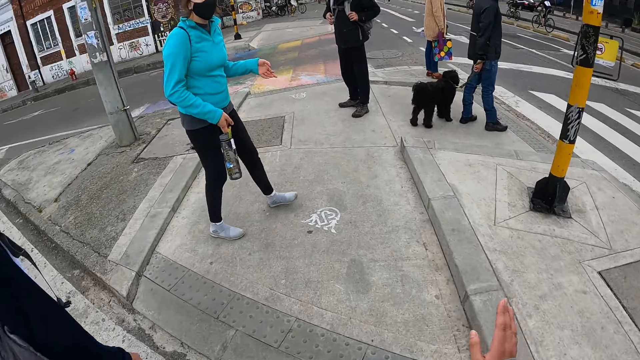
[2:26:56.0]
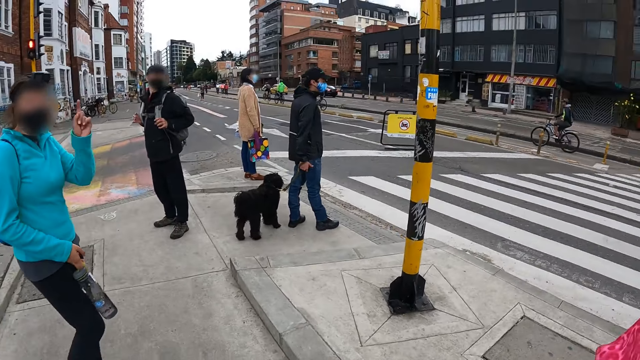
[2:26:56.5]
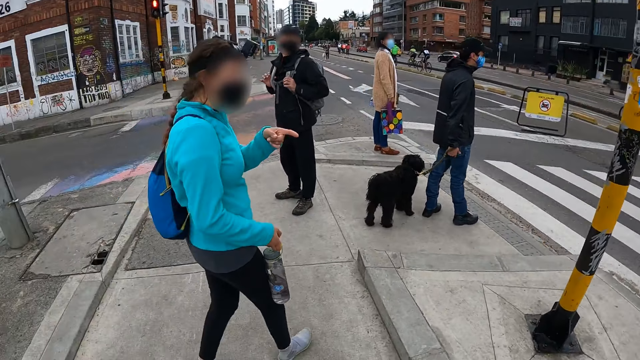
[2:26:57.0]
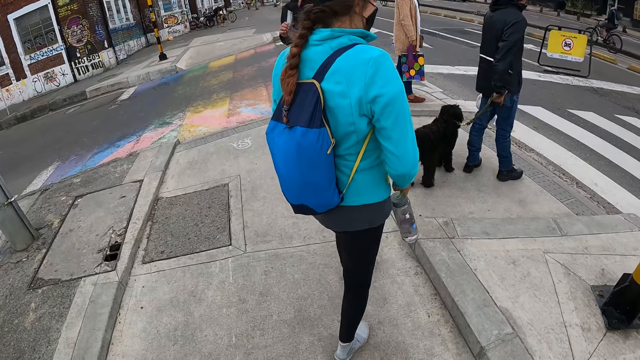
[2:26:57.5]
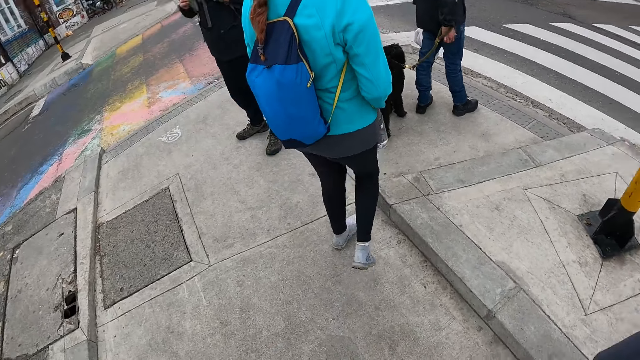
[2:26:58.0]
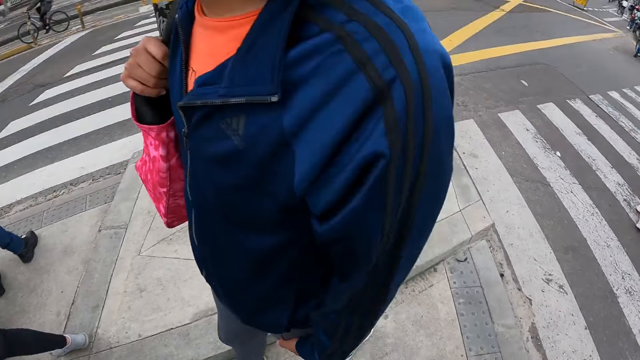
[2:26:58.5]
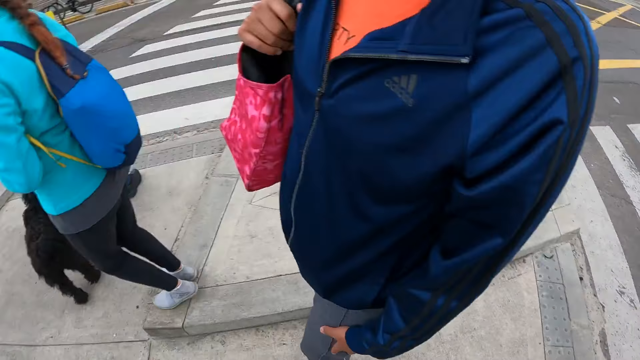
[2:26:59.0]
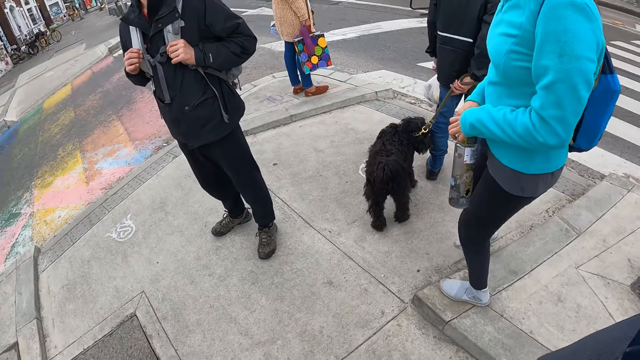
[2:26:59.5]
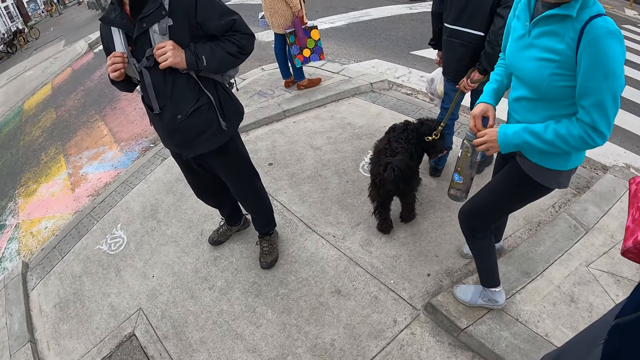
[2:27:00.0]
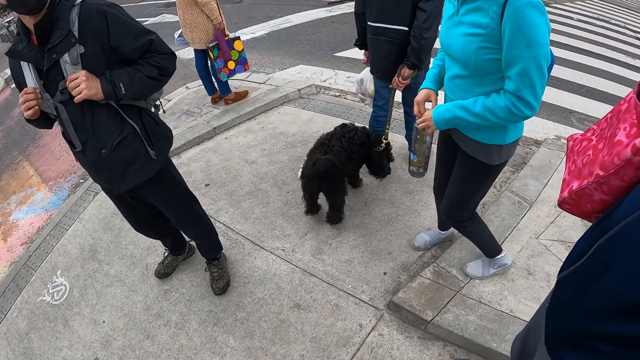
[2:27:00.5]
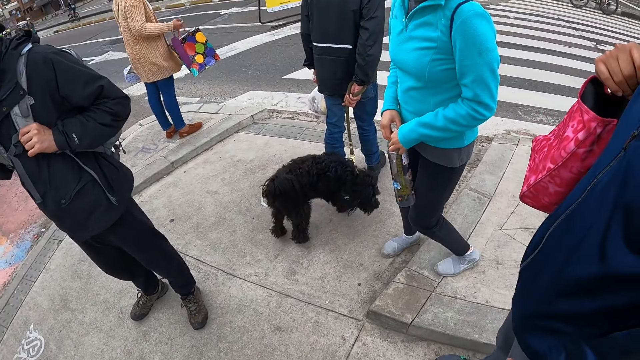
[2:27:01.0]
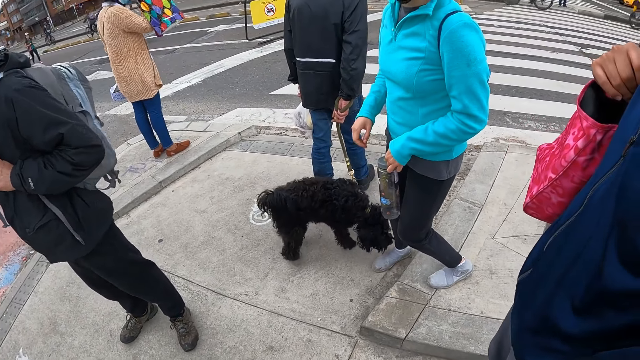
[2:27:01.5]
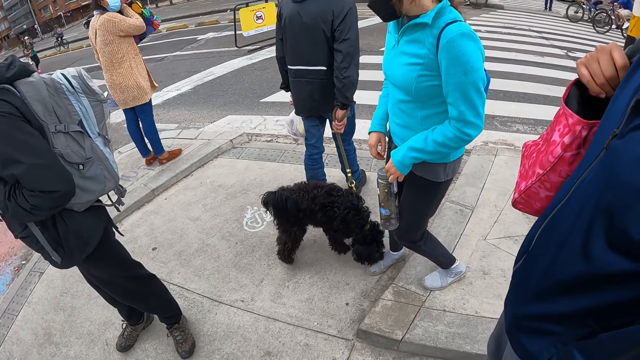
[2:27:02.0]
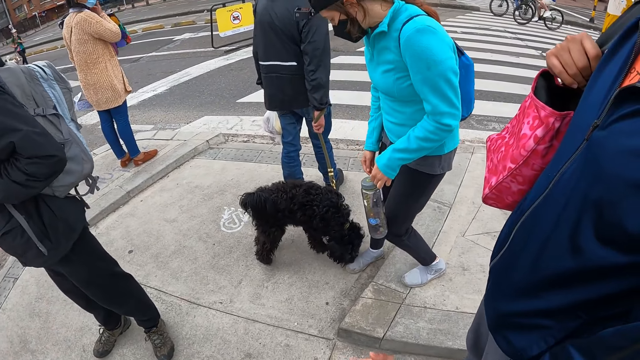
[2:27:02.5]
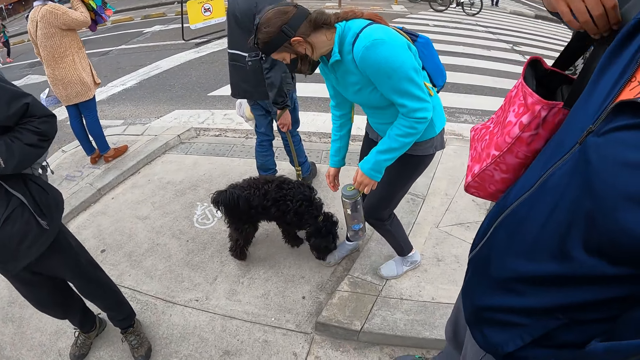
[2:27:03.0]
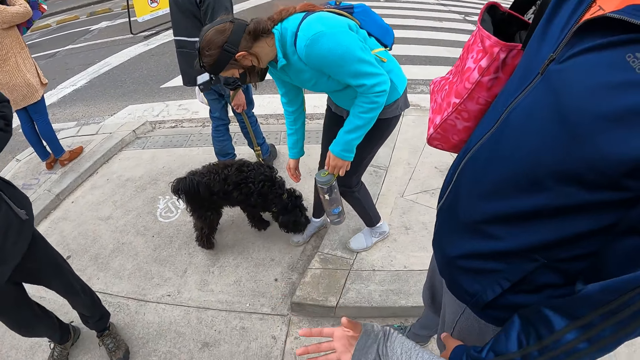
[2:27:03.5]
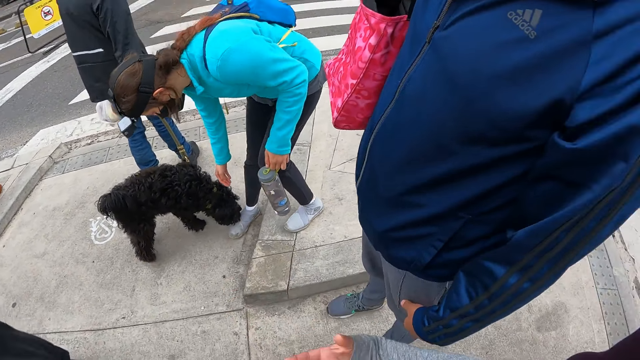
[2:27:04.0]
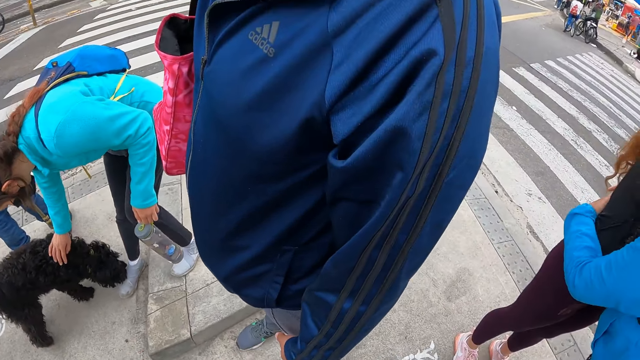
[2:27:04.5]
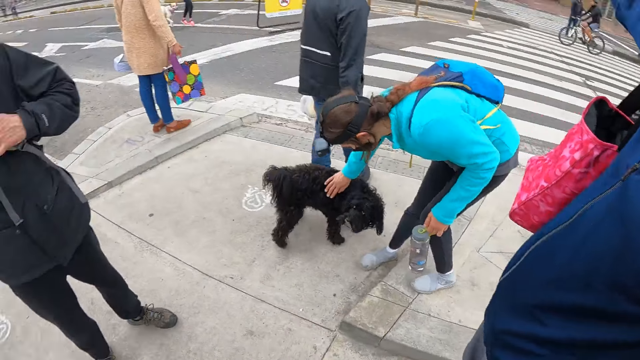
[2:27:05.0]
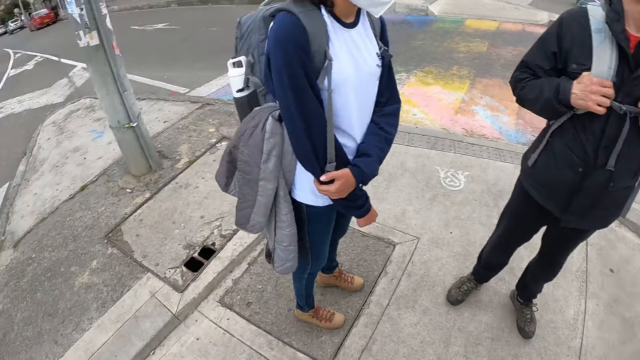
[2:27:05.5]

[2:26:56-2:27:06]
The camera wearer stands on the pavement. A dog smells the feet of a woman. The man stands on the pavement.

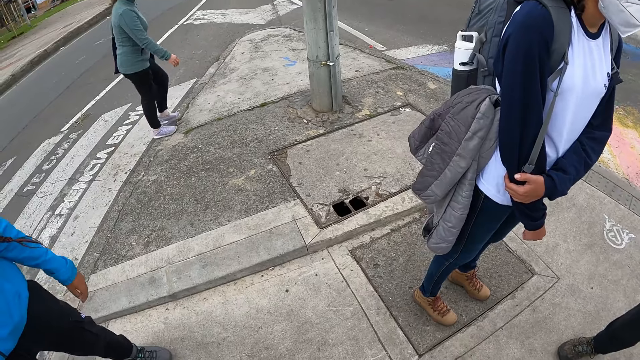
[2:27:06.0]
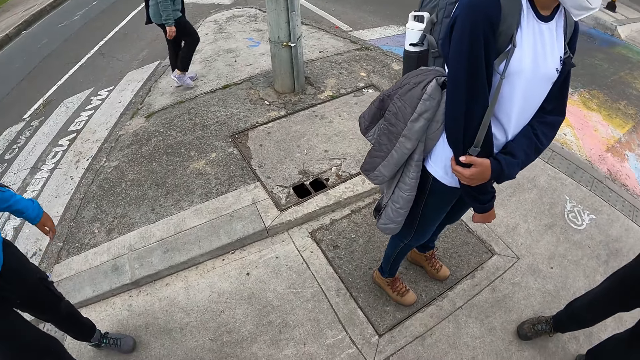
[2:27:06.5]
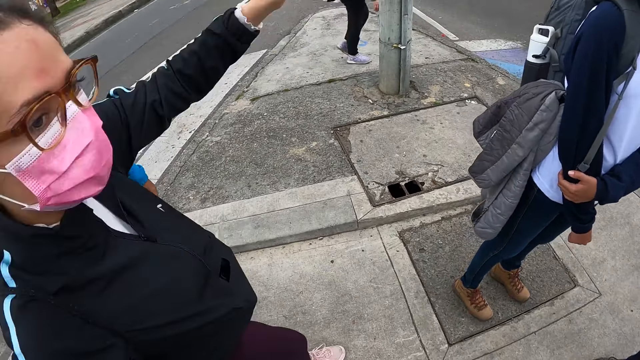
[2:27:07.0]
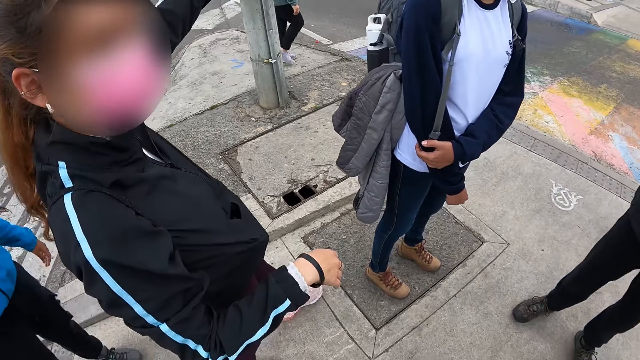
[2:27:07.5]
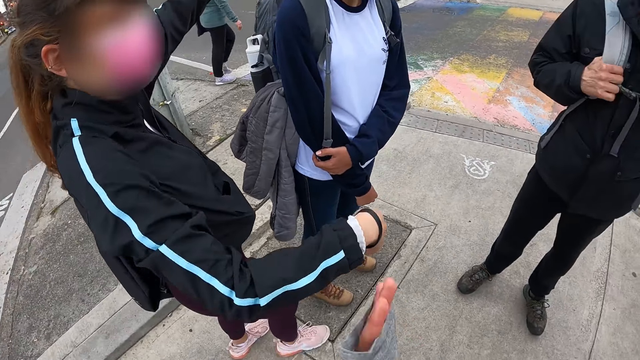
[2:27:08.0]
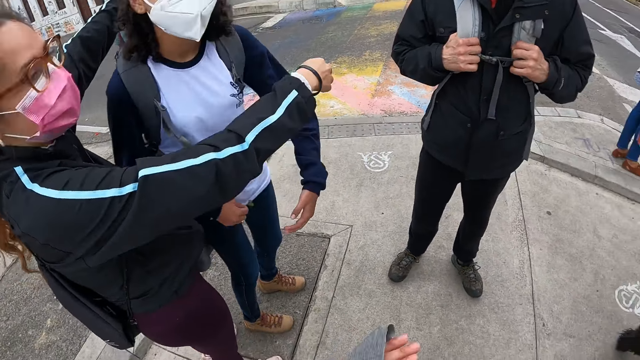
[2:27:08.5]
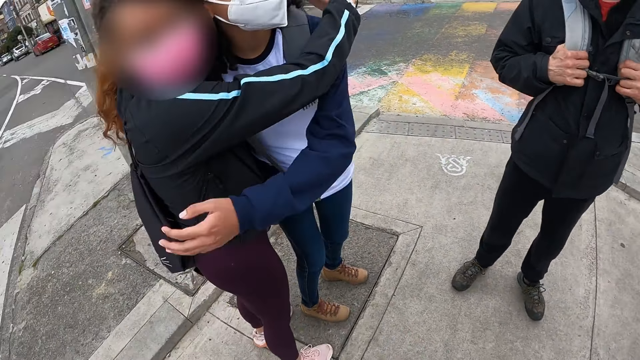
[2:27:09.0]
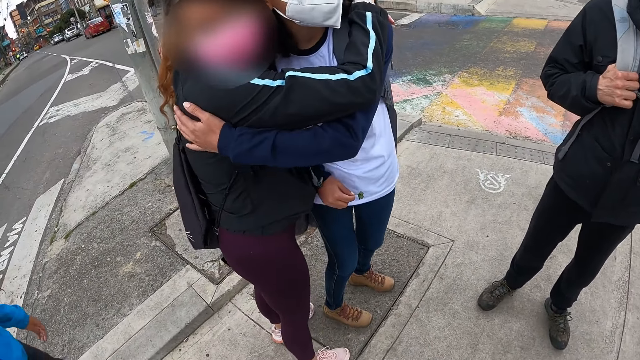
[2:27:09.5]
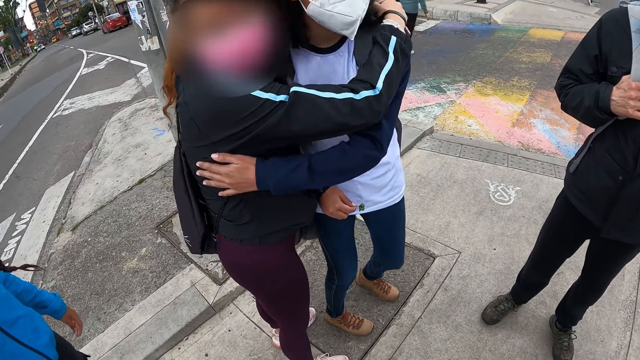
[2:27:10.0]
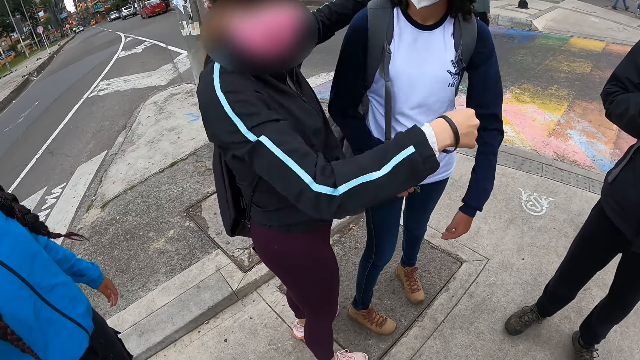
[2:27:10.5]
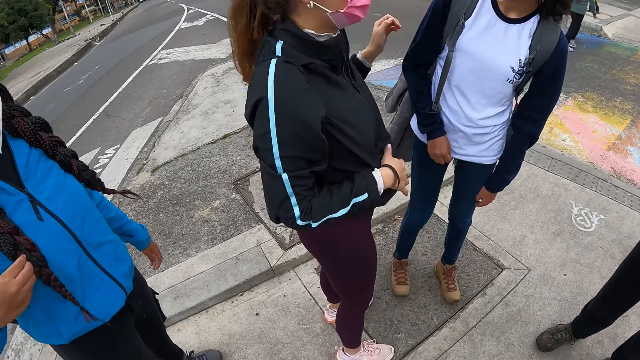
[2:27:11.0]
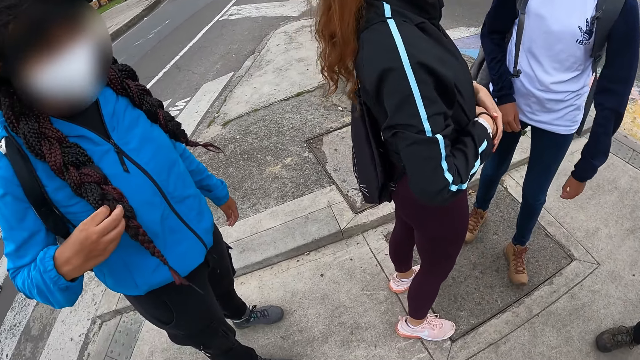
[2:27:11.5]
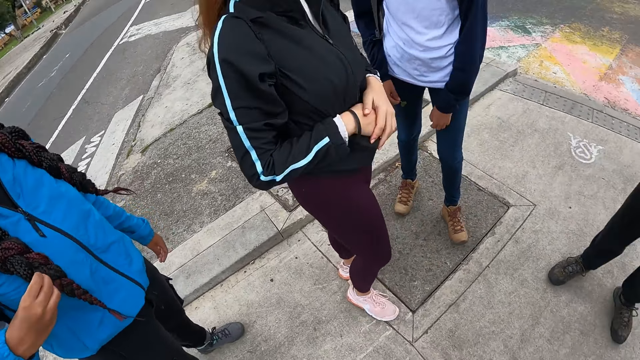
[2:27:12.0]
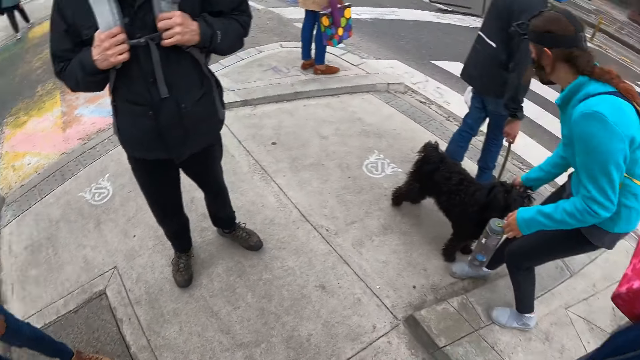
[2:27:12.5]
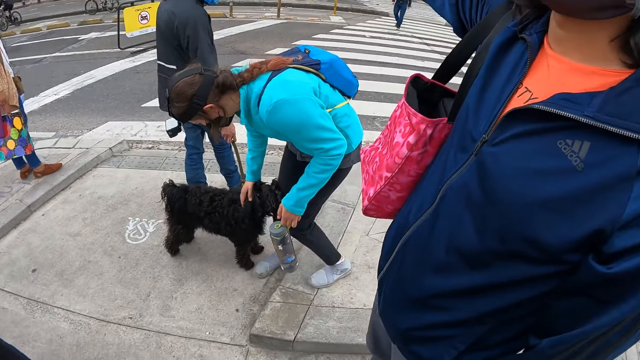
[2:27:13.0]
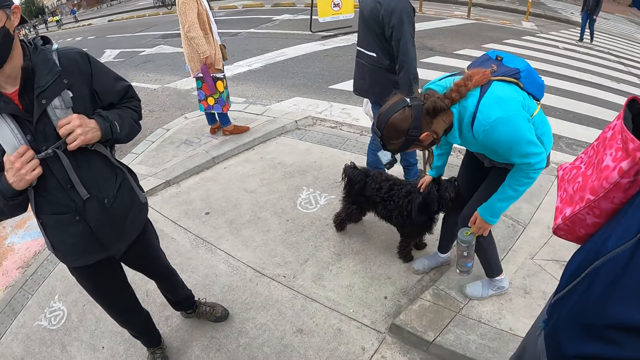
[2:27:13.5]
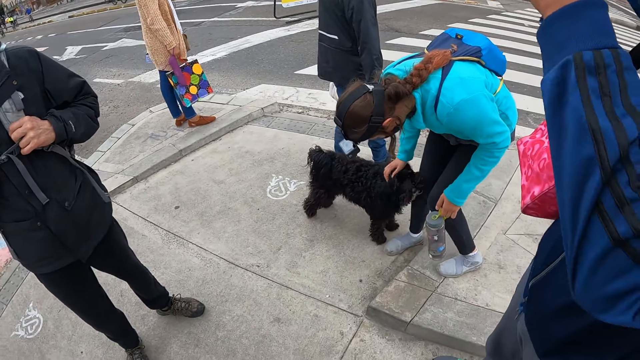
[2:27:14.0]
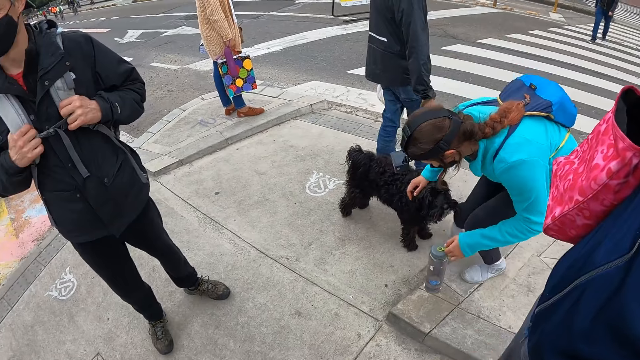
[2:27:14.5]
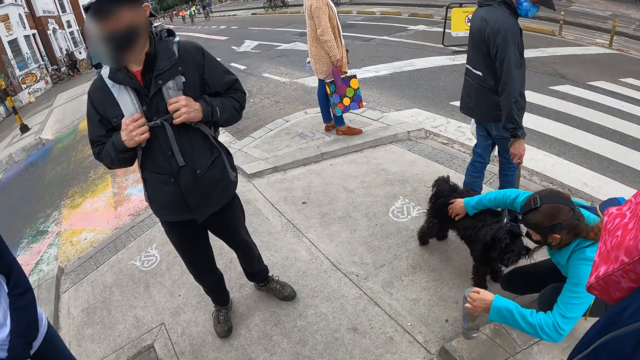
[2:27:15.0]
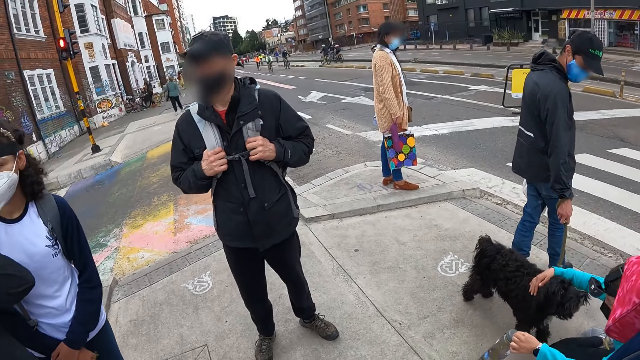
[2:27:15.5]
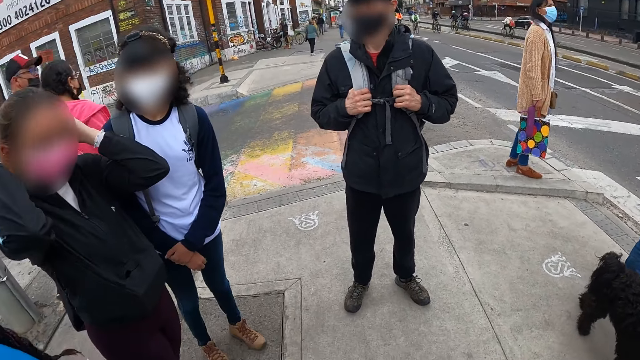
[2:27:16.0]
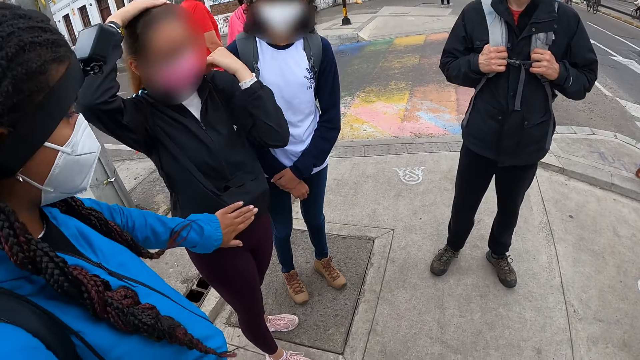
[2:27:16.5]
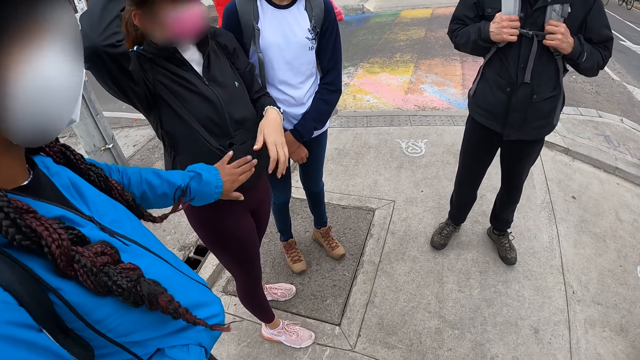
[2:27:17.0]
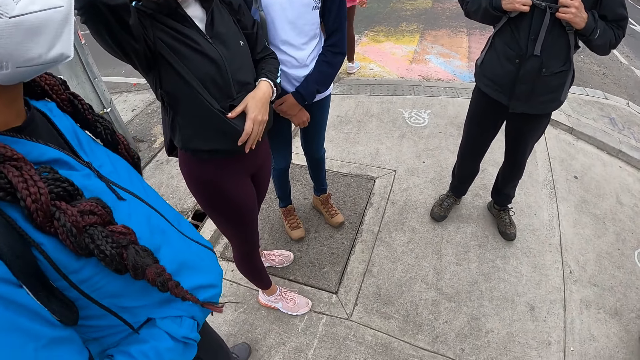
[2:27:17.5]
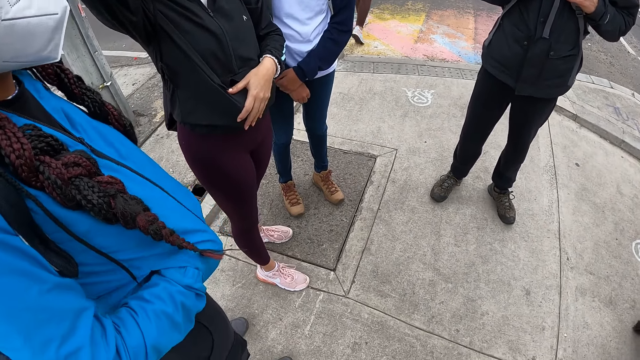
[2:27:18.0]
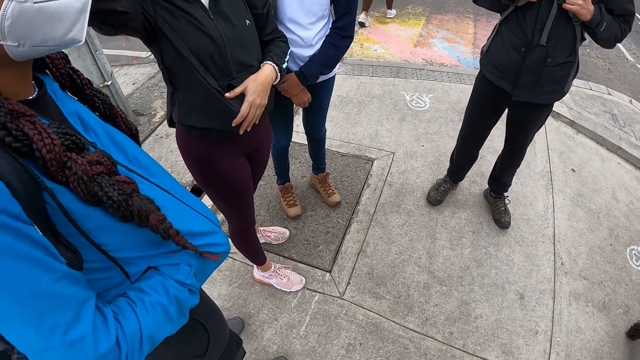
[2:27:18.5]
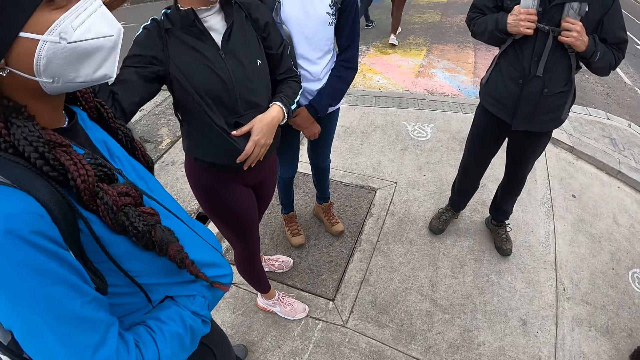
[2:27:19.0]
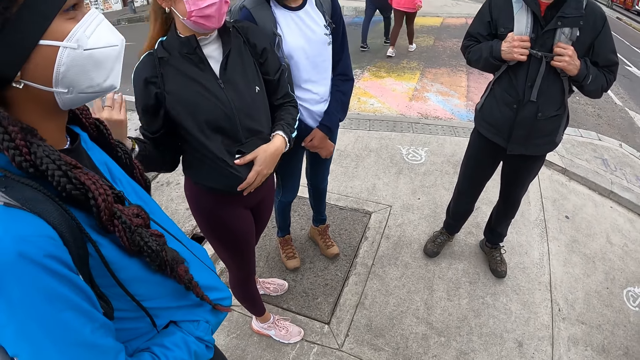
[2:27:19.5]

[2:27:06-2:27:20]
The boy stands at the pavement. A woman hugs another woman. The woman pets the dog. Another woman taps the stomach of the first woman.
